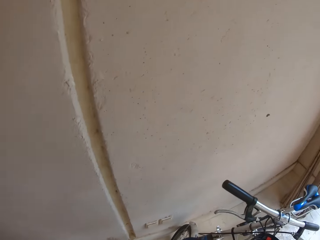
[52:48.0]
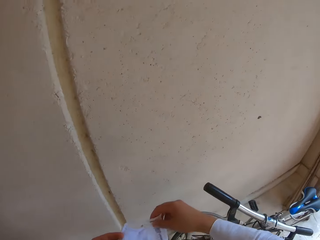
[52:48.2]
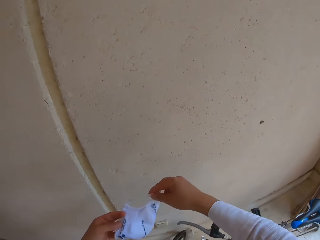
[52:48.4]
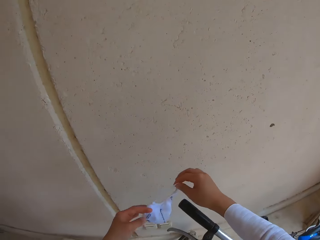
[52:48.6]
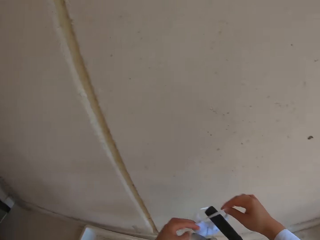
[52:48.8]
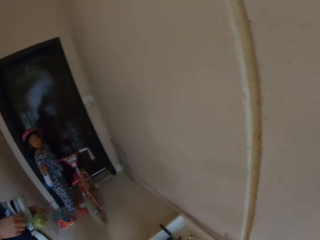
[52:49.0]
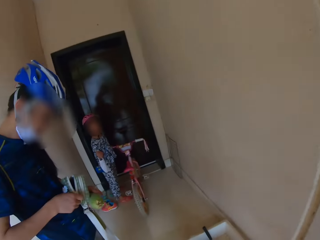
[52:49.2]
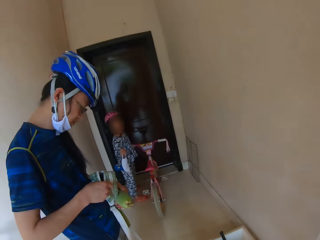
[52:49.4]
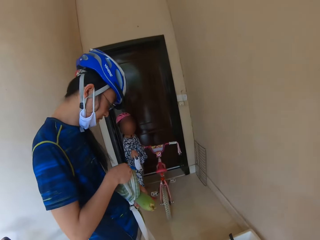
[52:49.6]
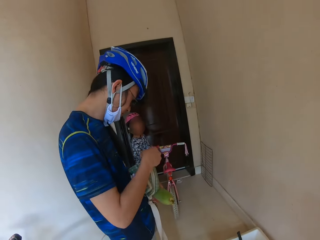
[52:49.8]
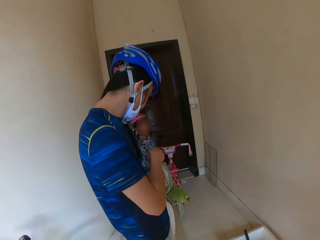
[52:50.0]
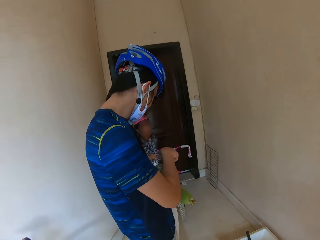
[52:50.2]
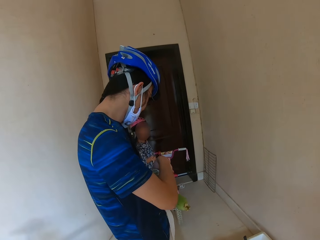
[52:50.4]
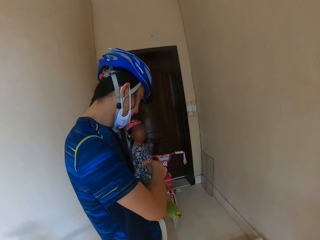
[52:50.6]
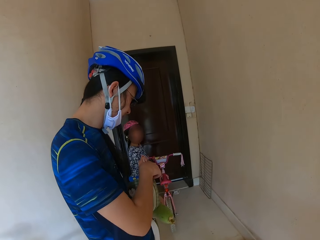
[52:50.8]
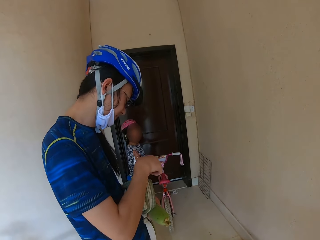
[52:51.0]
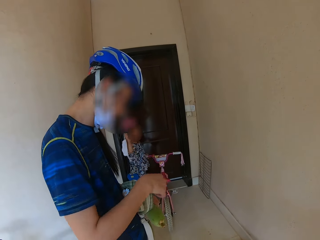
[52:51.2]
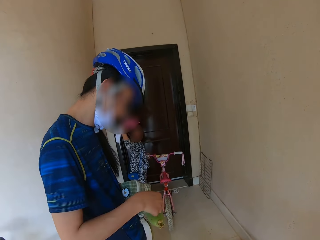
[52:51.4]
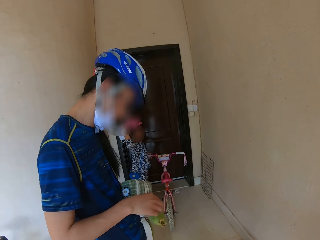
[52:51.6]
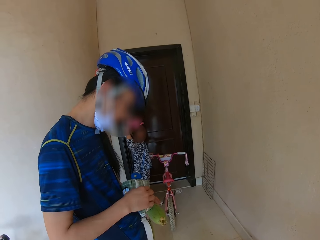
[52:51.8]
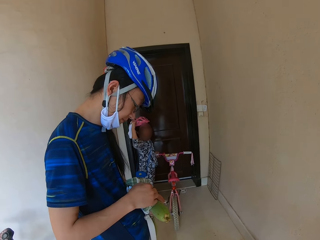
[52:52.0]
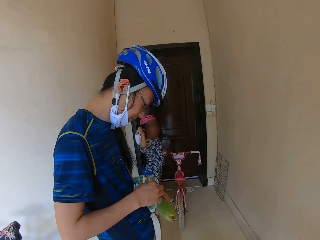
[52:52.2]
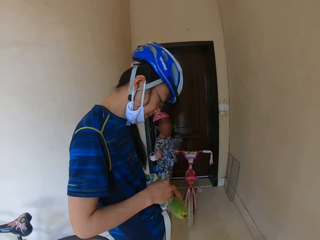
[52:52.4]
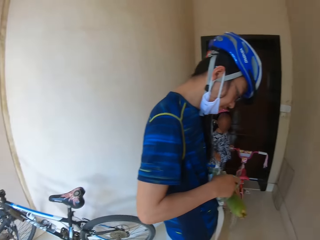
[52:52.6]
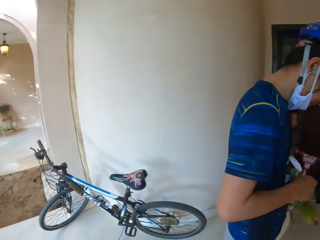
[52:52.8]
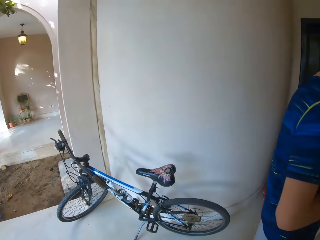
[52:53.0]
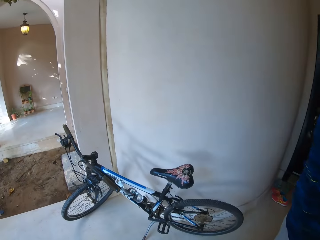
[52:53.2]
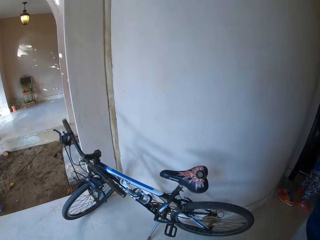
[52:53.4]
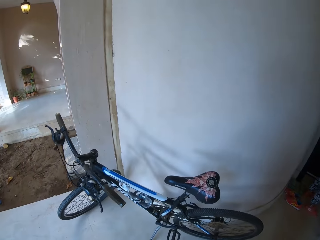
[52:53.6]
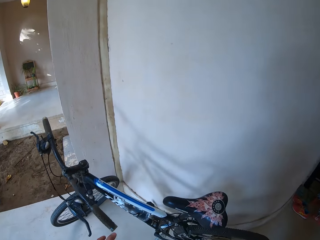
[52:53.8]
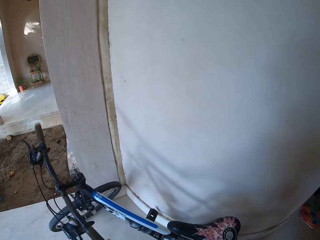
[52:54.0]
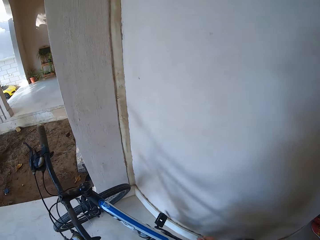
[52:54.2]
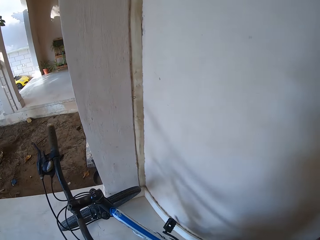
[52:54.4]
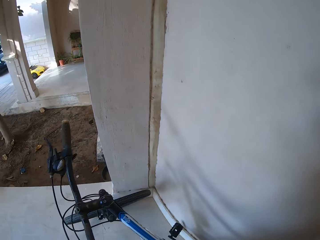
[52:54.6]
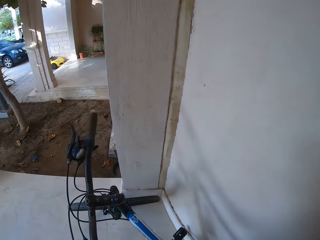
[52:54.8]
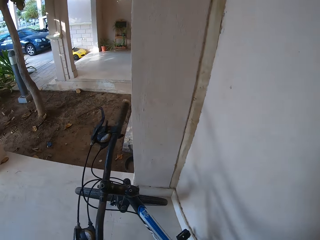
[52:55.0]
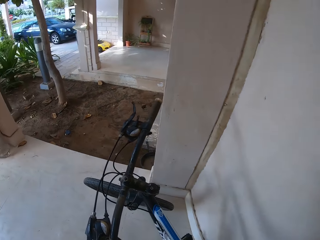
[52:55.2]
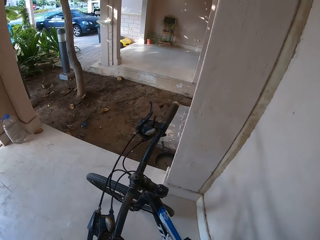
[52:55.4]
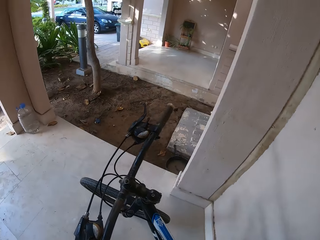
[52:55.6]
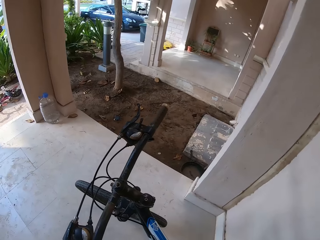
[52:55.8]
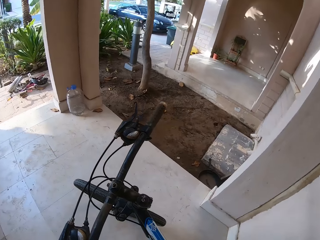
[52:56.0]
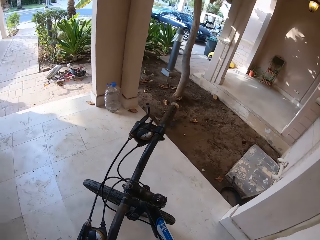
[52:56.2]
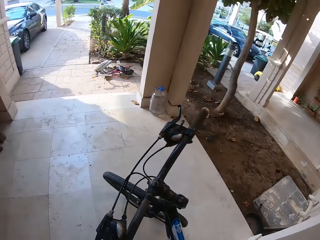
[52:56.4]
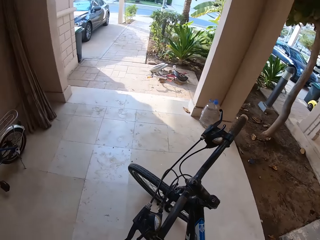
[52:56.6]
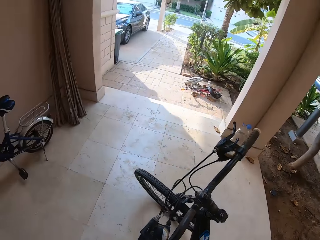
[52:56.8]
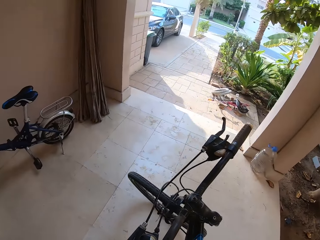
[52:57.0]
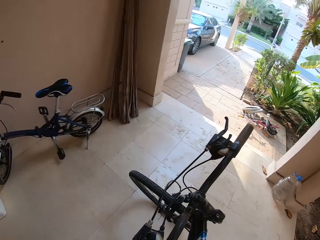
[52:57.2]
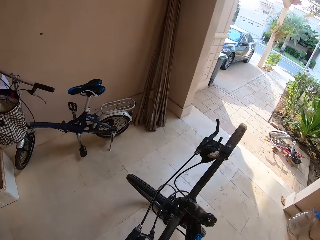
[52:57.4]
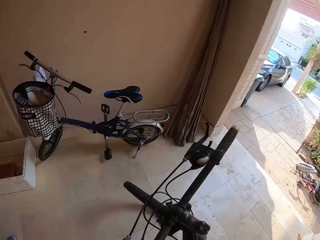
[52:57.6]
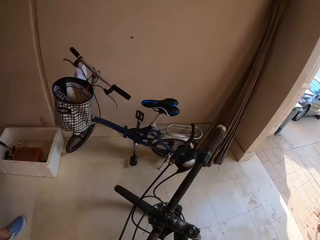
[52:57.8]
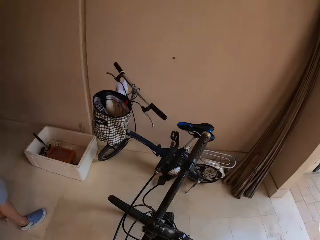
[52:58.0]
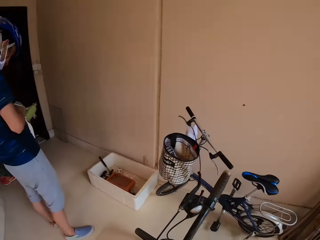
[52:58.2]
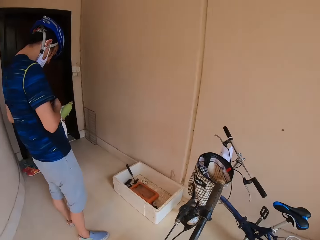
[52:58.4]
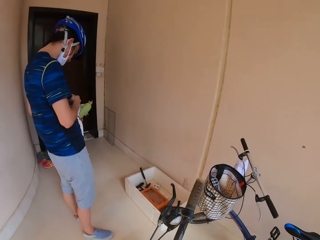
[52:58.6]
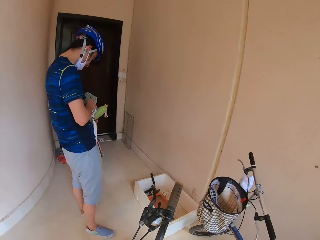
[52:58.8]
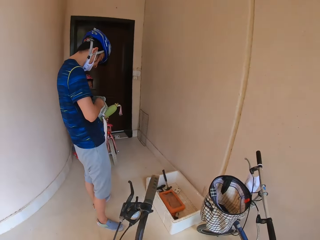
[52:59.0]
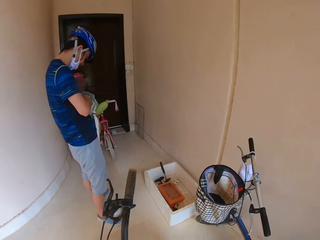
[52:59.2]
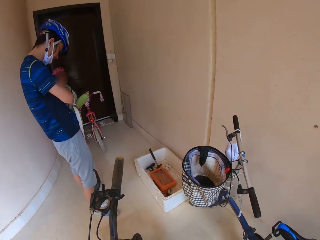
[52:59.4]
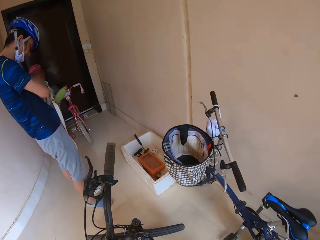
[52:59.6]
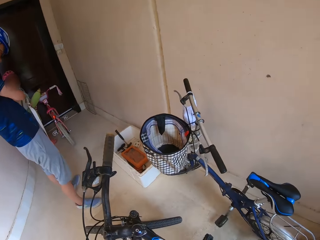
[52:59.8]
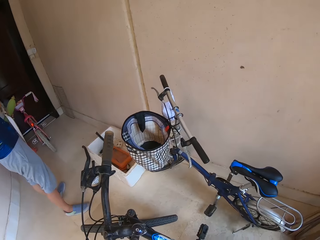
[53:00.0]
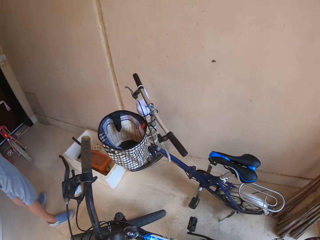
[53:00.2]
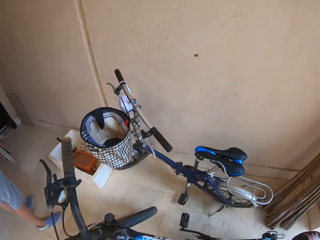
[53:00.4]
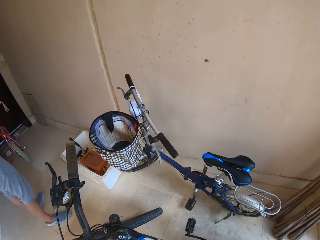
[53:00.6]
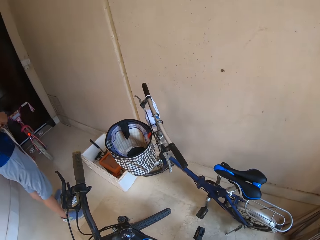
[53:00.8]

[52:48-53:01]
The camera wearer picks up a mask from something. They put the mask on the bicycle's handle. They park the bicycle in the compound. They are showing the packing area.

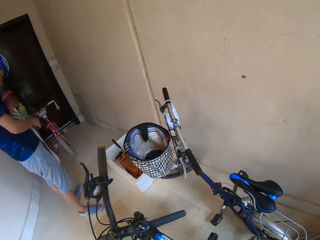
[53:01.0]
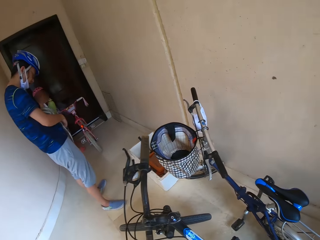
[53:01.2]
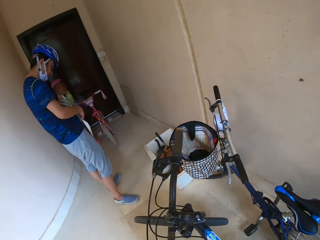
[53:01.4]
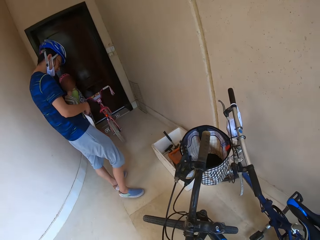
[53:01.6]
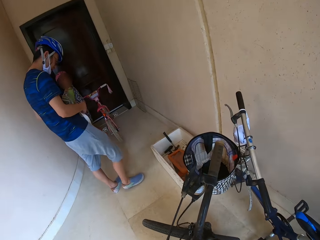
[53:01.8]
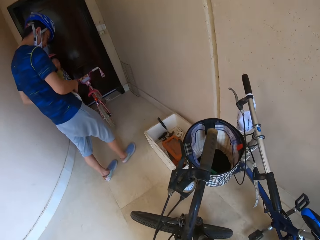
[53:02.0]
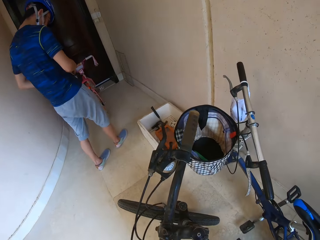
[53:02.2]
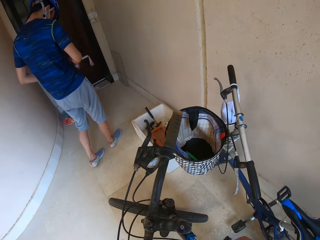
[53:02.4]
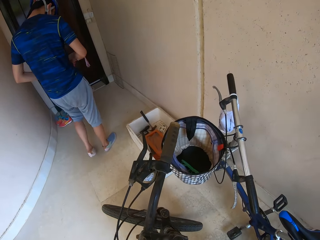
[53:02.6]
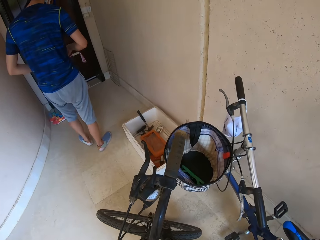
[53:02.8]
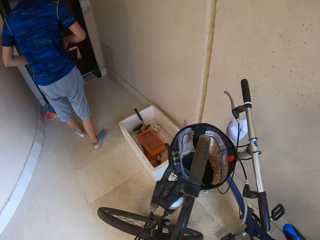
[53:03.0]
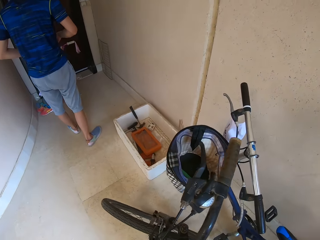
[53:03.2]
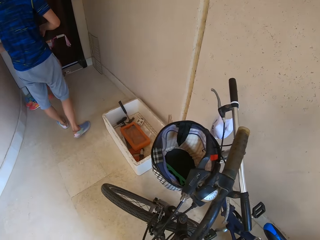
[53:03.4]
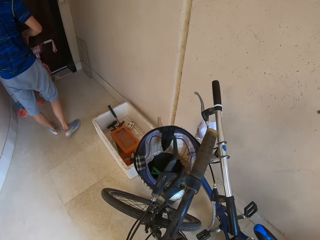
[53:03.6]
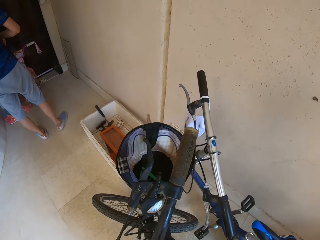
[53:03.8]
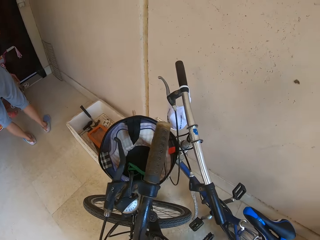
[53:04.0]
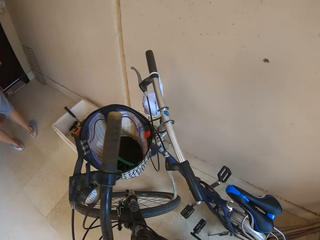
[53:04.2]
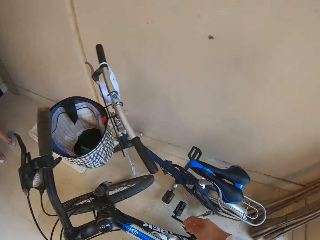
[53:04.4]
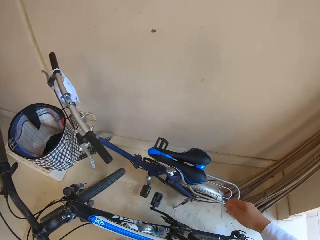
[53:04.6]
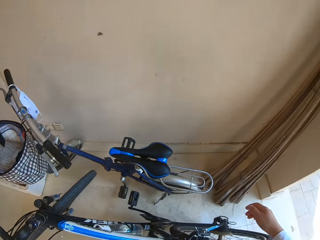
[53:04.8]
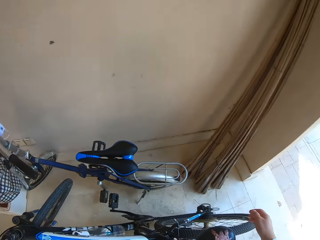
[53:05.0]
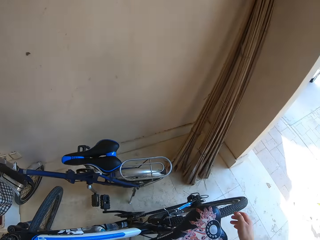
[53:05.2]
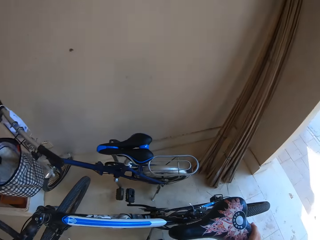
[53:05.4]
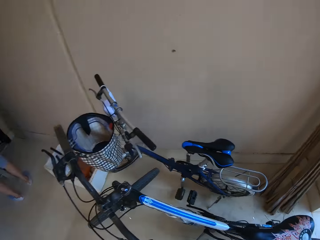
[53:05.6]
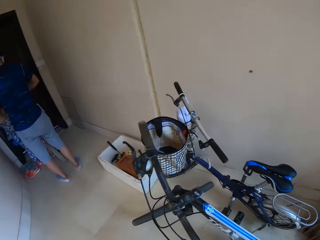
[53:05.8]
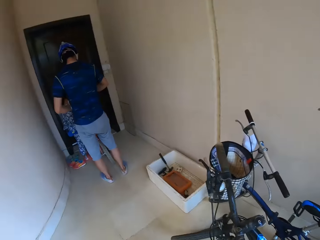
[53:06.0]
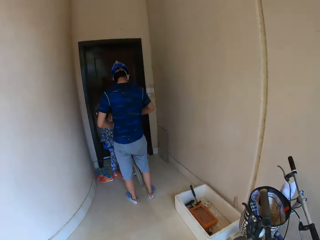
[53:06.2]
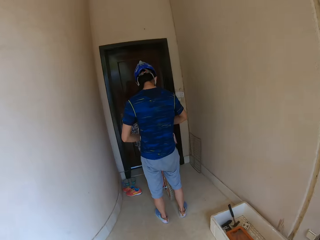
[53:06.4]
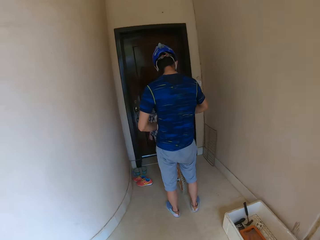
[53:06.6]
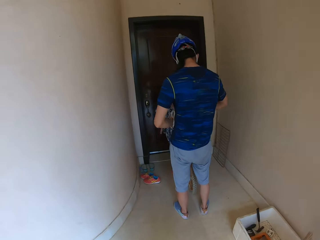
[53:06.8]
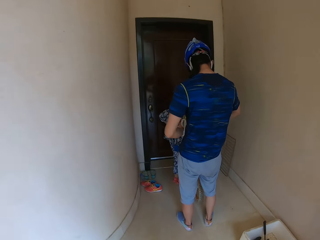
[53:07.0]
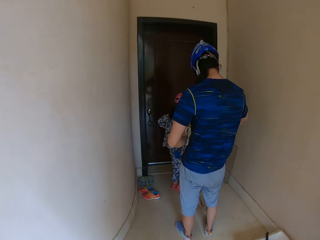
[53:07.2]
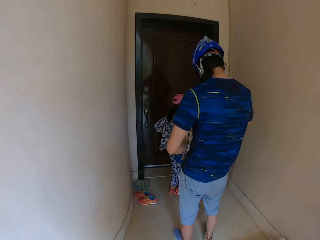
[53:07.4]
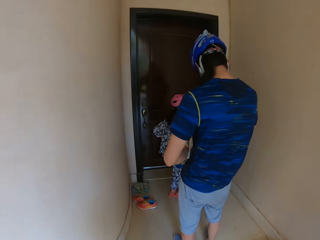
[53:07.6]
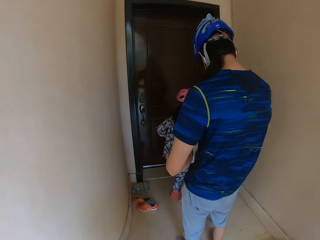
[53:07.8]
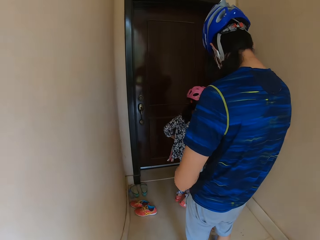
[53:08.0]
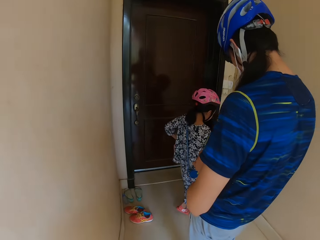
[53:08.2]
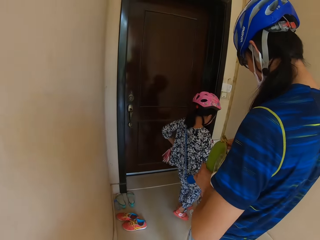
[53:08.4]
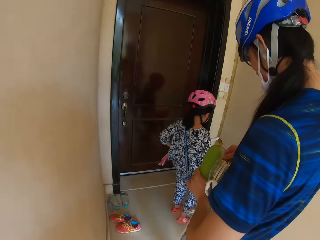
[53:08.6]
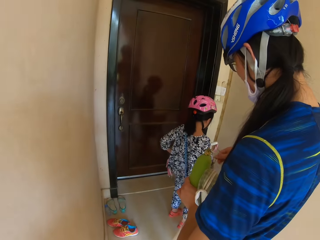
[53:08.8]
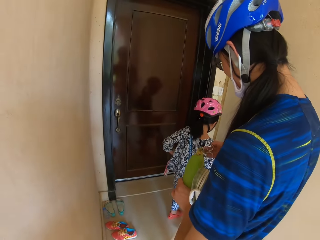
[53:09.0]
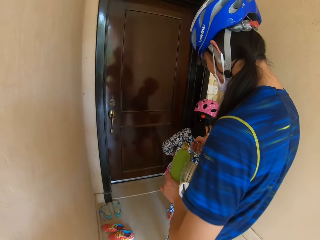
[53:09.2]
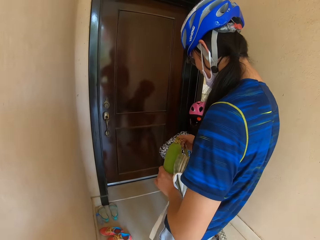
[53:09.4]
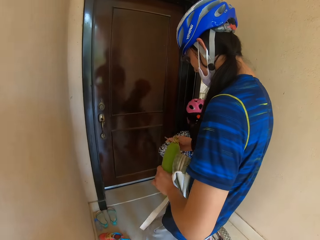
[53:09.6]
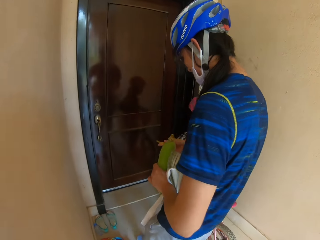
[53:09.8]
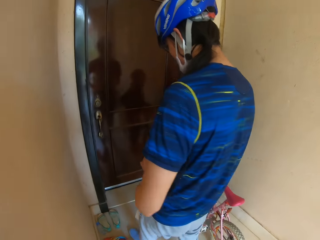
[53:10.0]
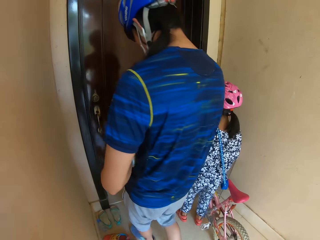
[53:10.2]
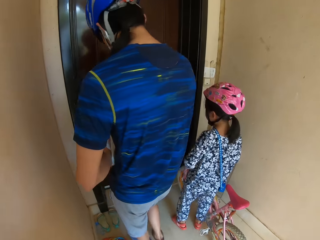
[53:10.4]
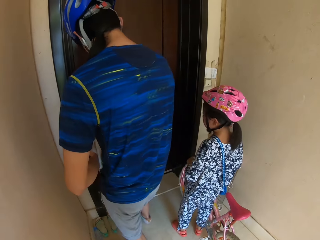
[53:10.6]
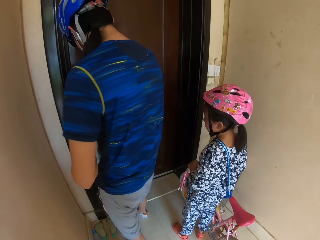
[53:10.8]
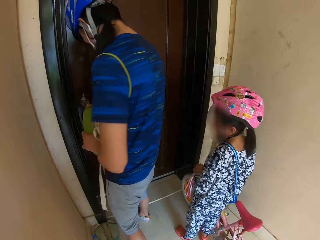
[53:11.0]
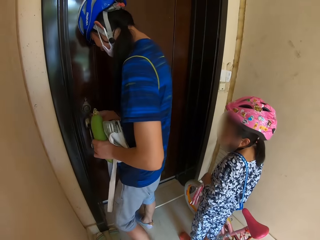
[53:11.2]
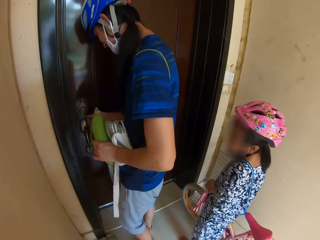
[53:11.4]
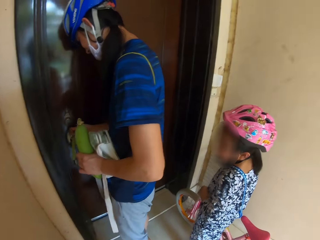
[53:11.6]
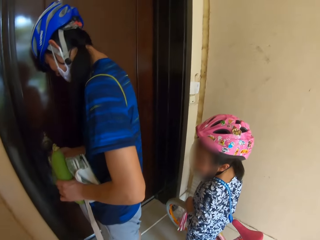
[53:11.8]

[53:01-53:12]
A person walks towards a door. The camera wearer touches a bicycle.
